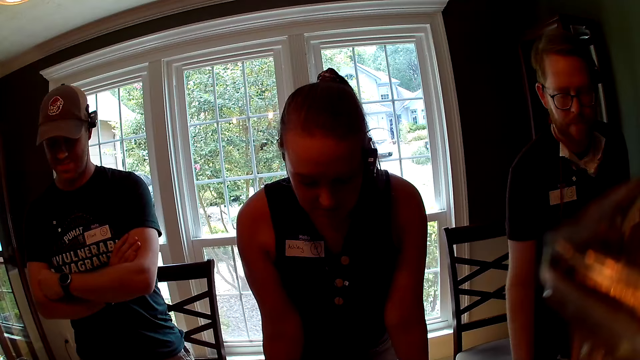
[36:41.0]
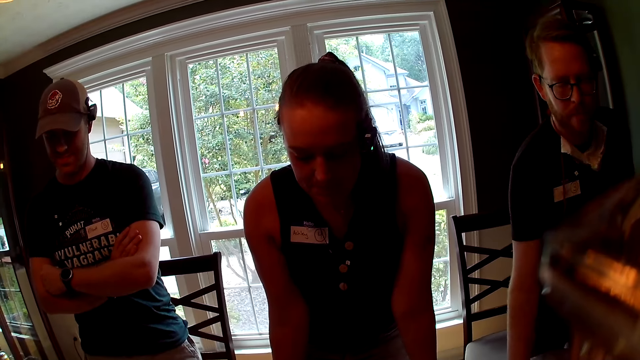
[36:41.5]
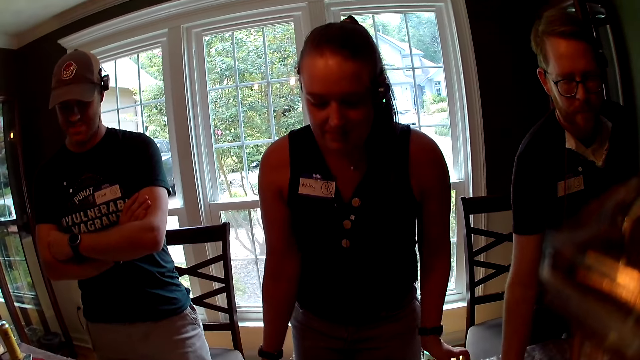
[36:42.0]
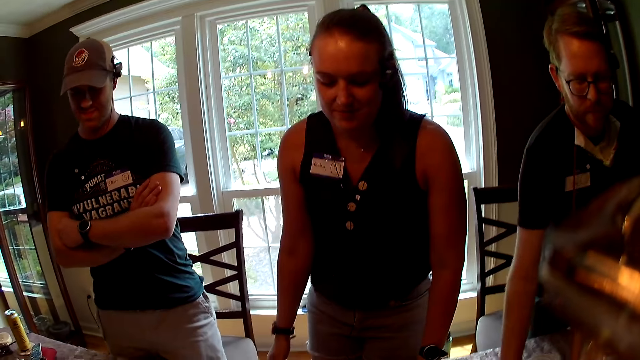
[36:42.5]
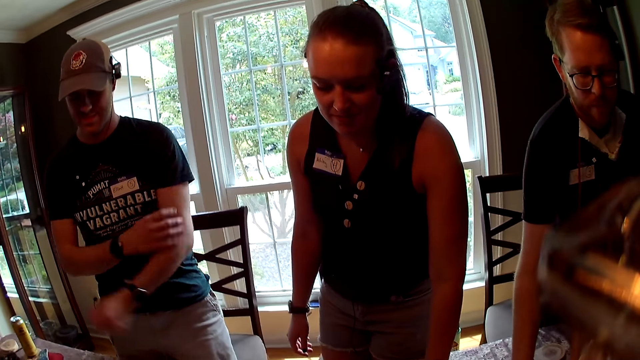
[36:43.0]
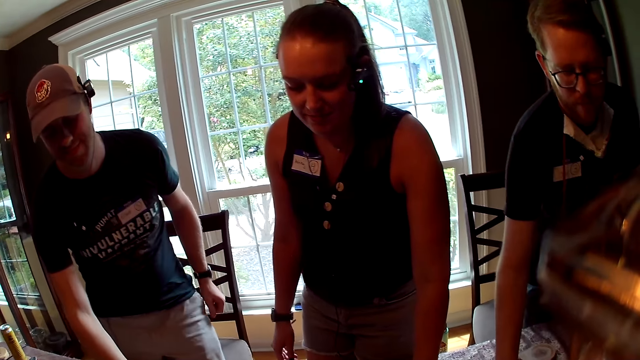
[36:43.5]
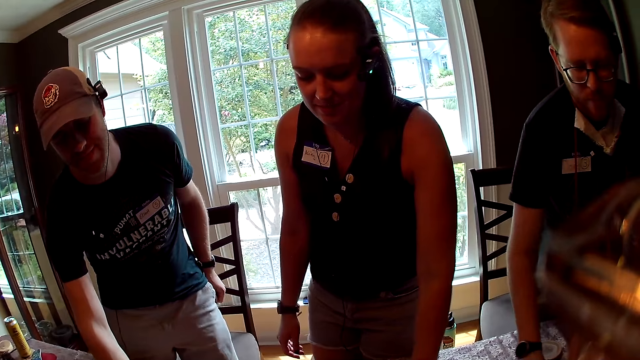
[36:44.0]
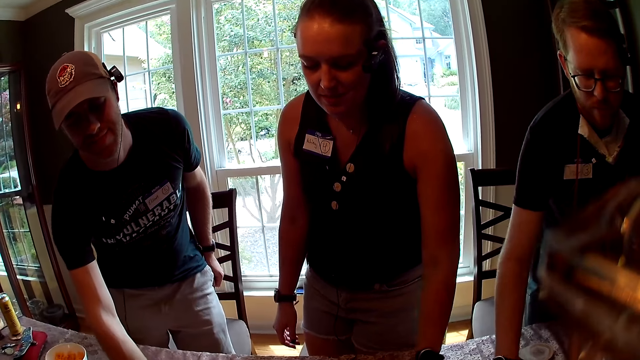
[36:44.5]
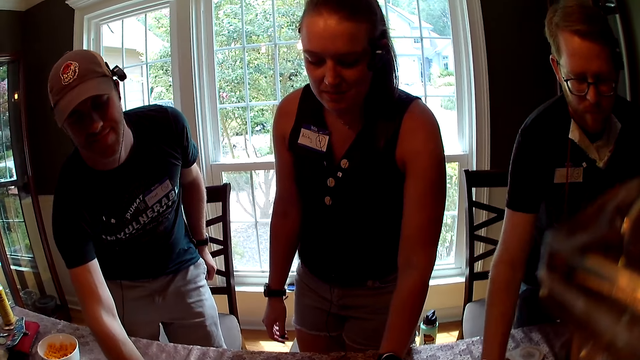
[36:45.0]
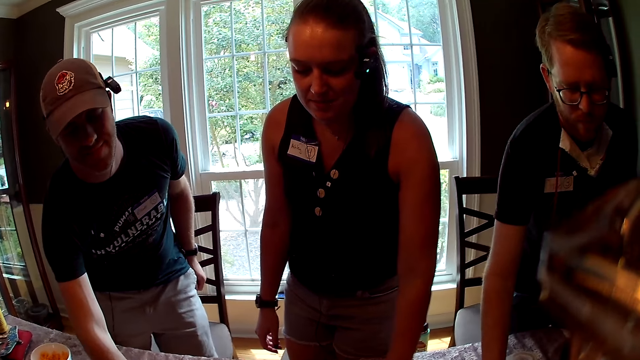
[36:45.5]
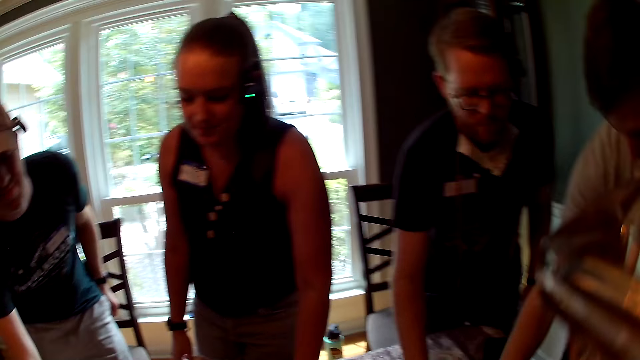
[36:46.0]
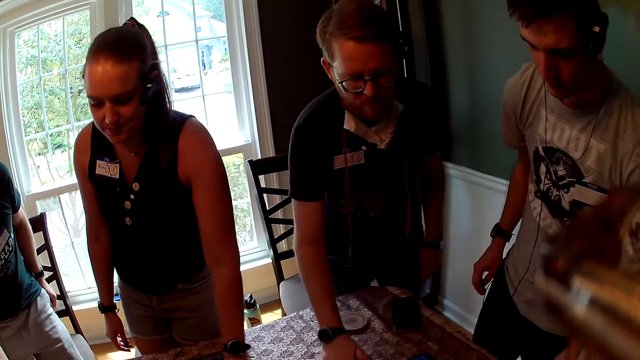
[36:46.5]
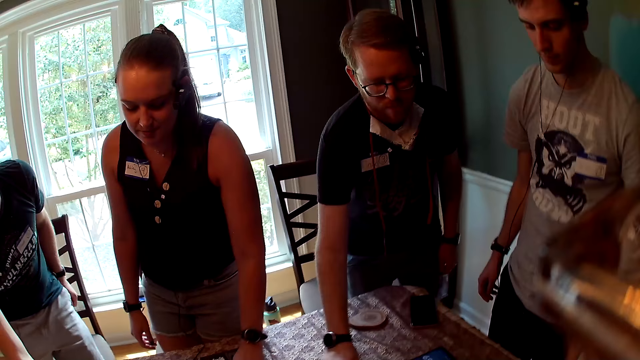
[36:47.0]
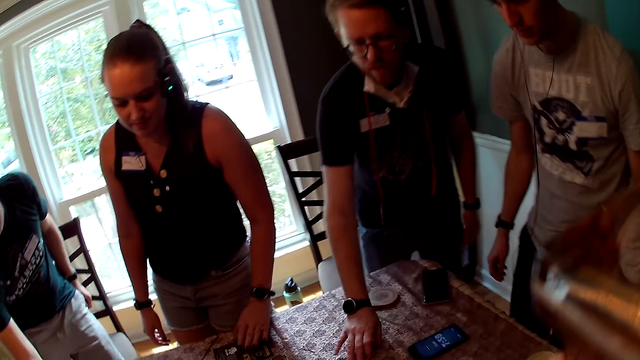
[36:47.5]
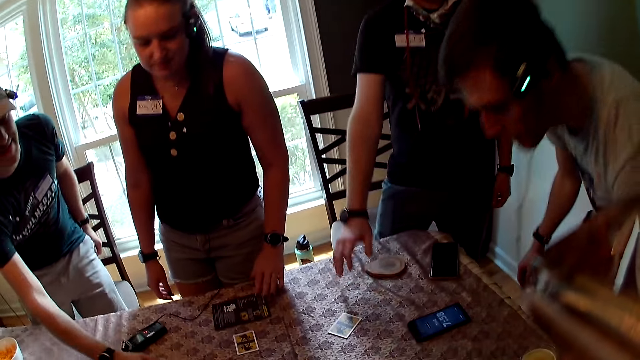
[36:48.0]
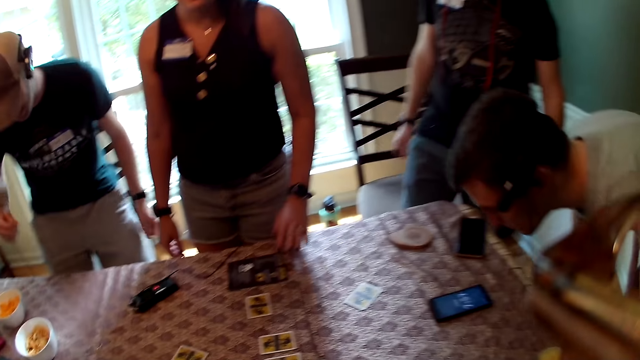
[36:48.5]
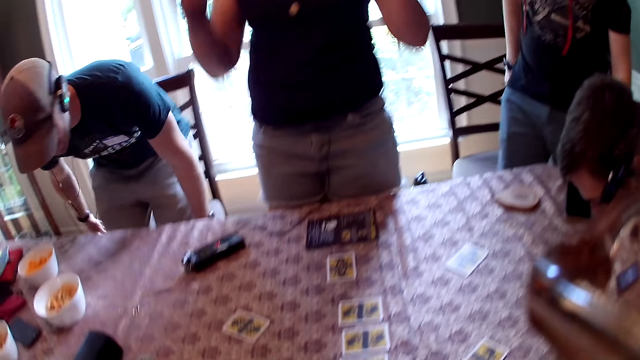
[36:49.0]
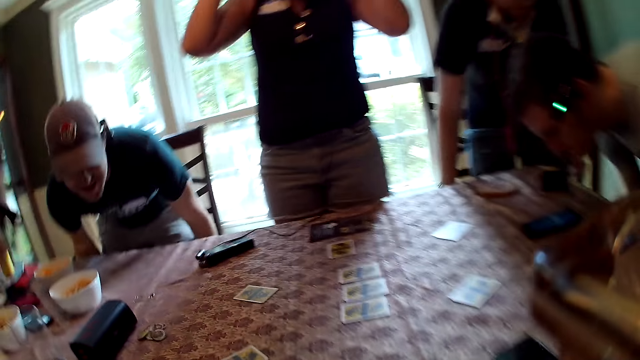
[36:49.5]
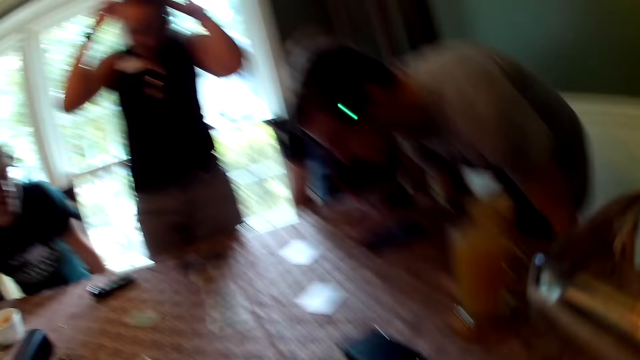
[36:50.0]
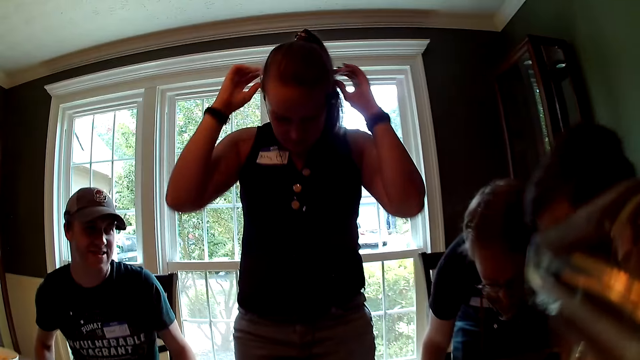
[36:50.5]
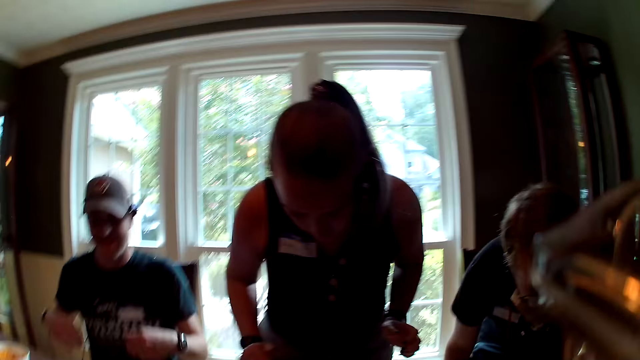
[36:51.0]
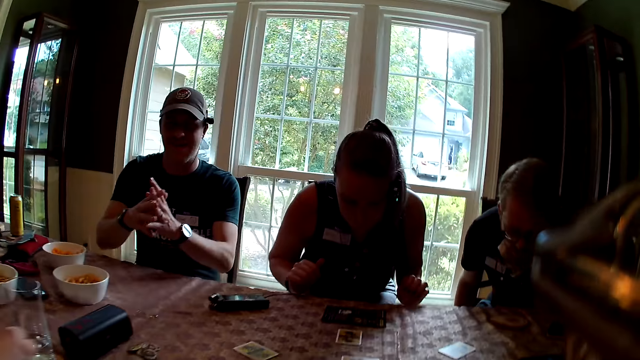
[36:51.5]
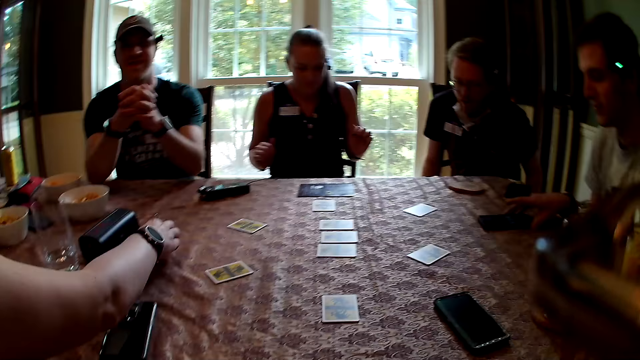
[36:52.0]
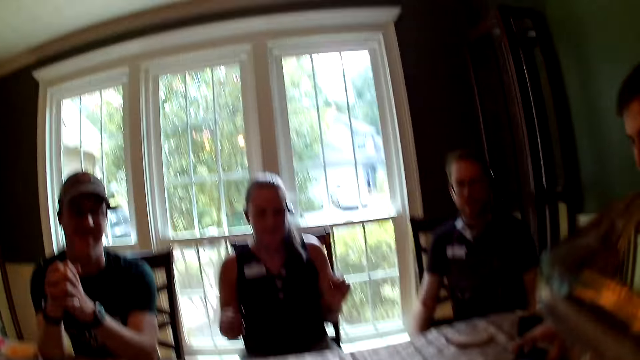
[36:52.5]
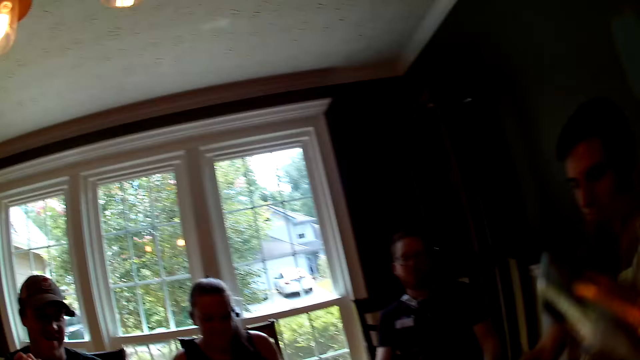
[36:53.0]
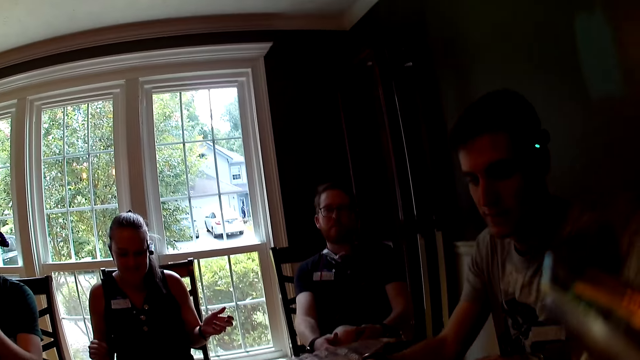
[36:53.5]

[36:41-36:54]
A man touches a card on the table with his right hand. The woman touches a card on the table with her left hand. Another man touches a card on the table with his right hand. A third man takes his right hand off the table. The camera wearer converses with a group of people at the table. The third man sits on a chair. The second man sits on a chair. The camera wearer sits down. The first man sits on a chair. The woman sits on a chair. The third man moves a phone aside with his right hand. Another woman picks up a token from the table with her right hand.

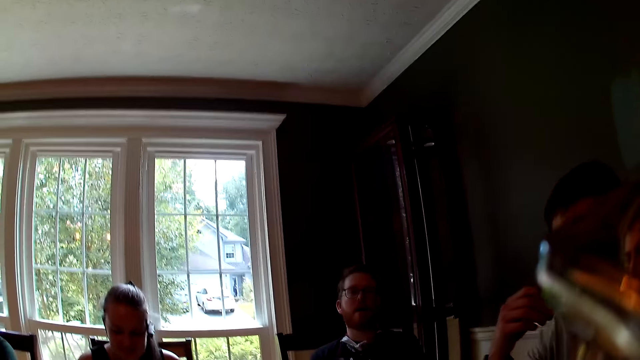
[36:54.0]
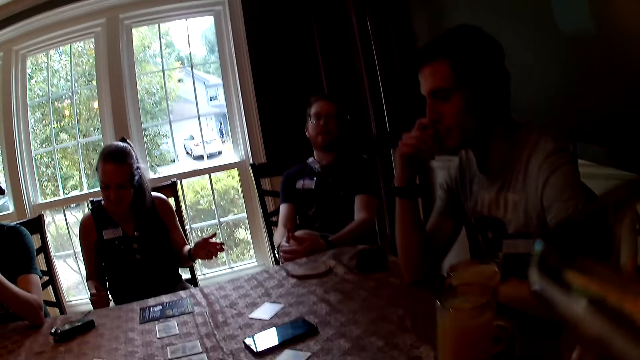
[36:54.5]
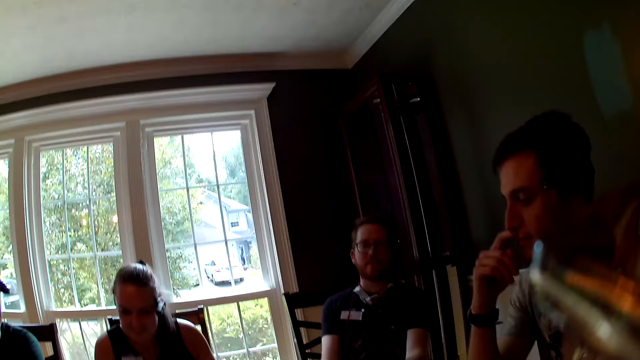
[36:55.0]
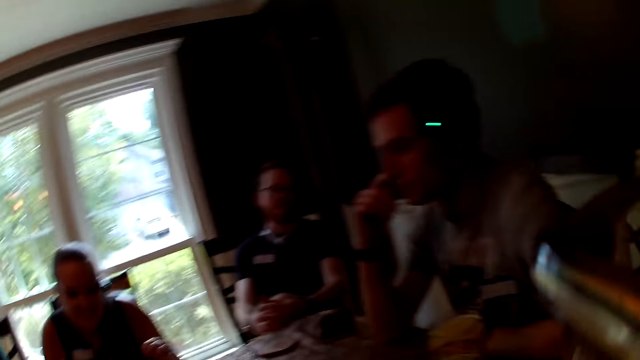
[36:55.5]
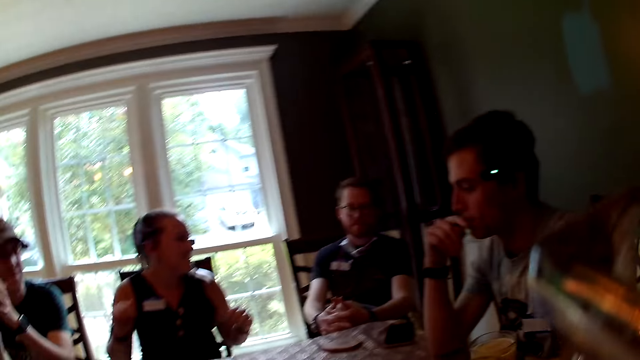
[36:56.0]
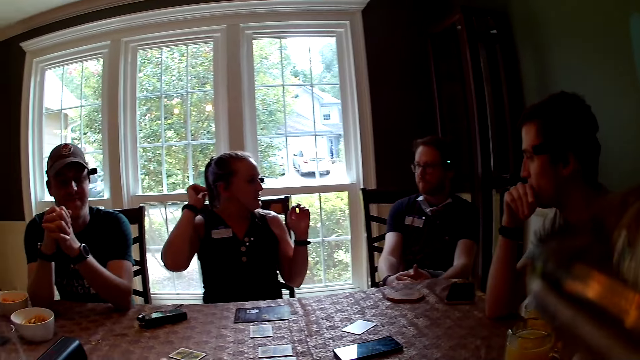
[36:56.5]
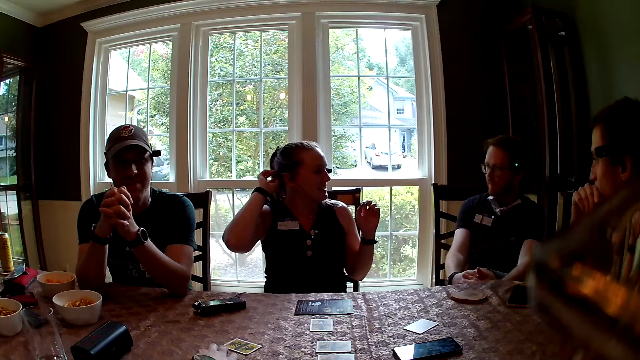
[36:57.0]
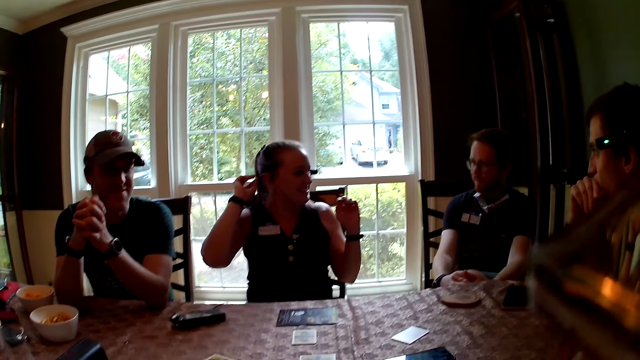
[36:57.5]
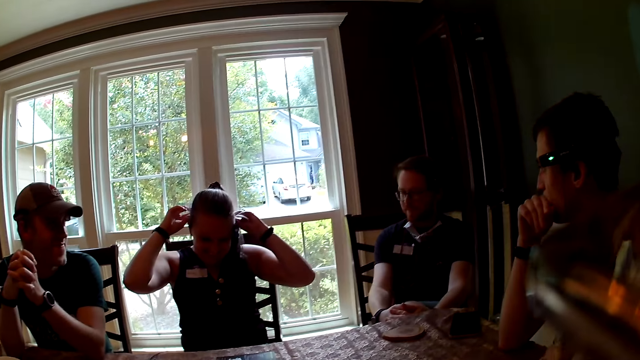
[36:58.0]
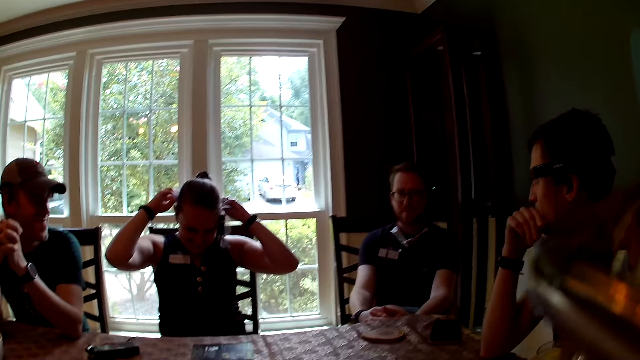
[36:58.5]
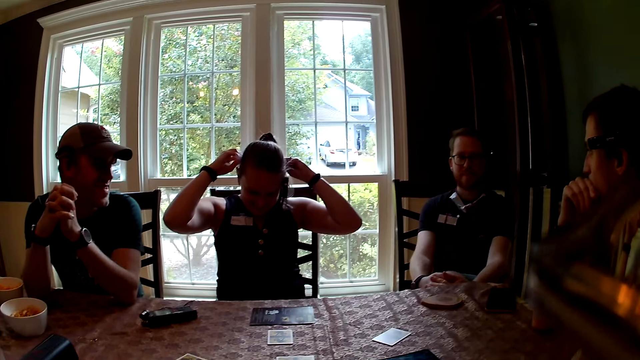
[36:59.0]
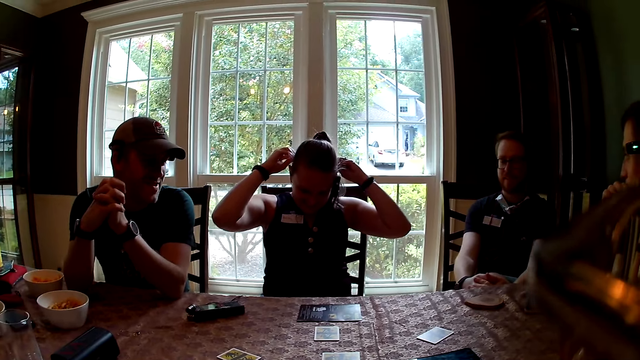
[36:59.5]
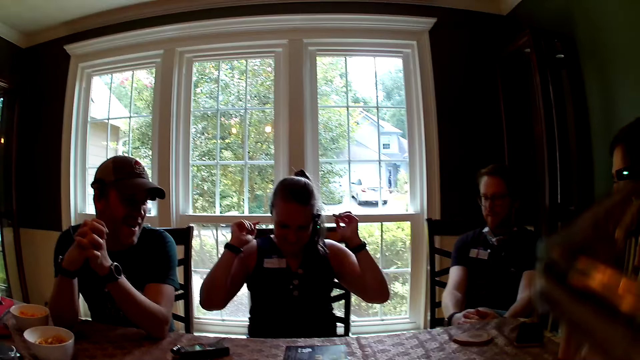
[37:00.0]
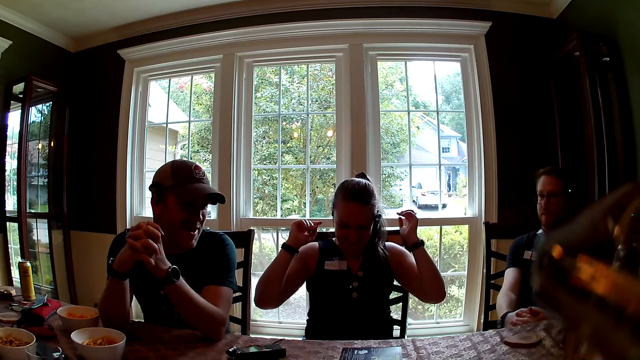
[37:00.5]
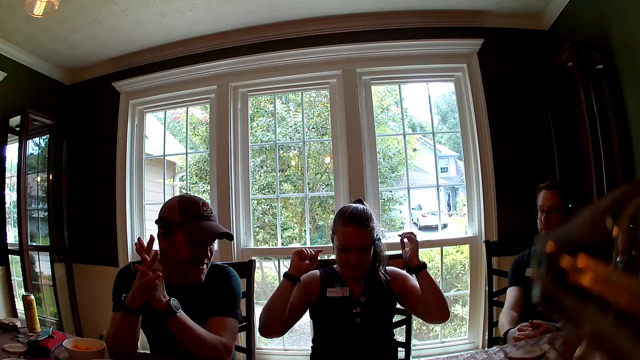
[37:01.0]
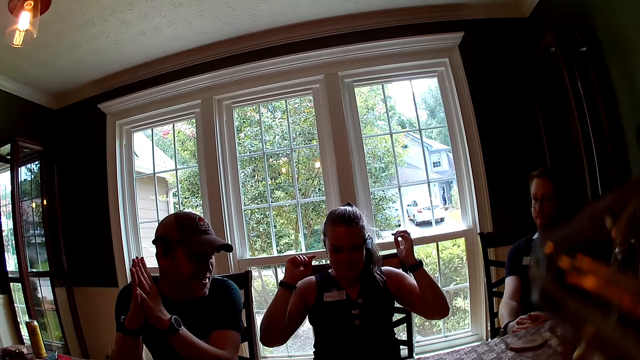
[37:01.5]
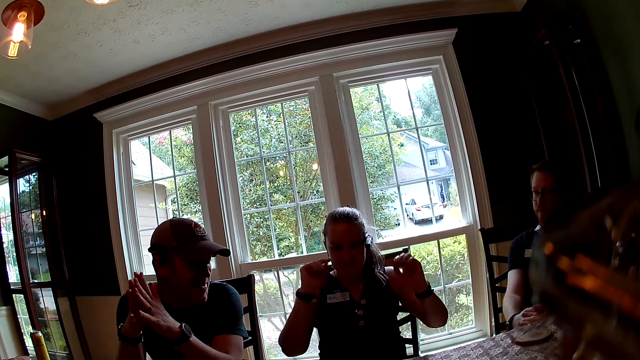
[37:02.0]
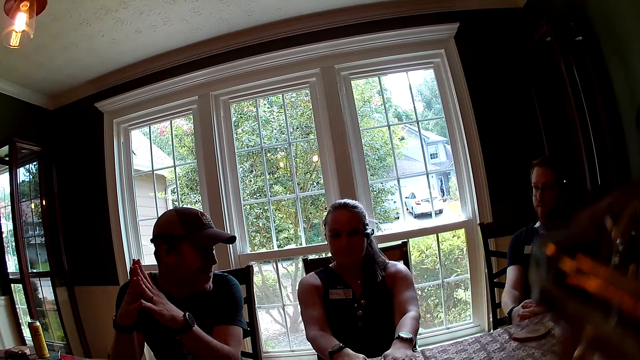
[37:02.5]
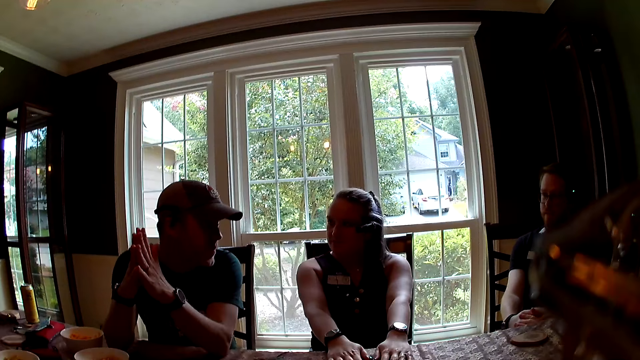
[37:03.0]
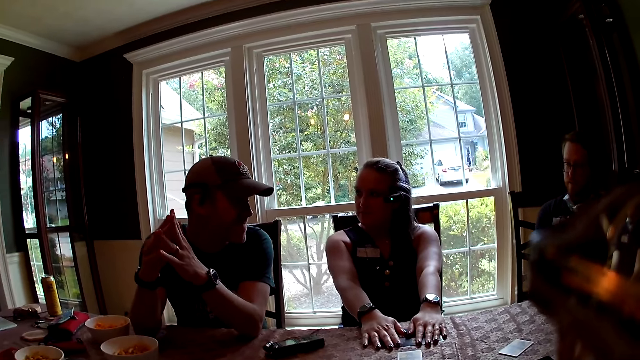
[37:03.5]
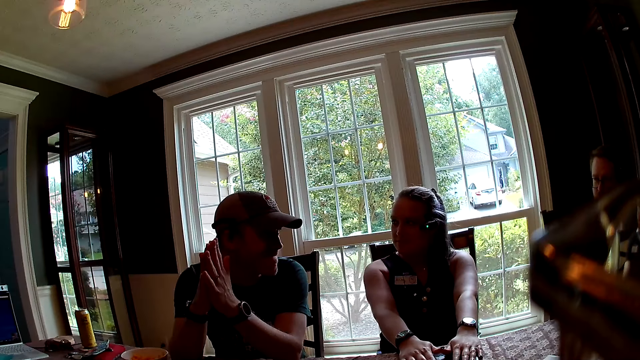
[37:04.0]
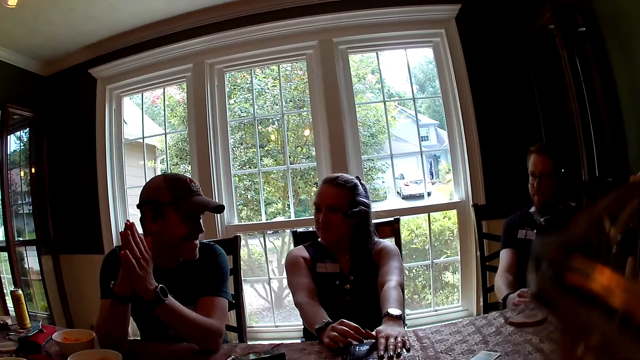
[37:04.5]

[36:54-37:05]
The camera wearer looks around. The man puts his right hand on his nose. The man puts his right hand on his chin. The woman adjusts her earpiece. The woman places her hands on the table.
